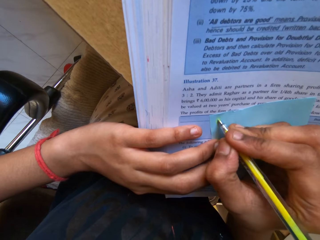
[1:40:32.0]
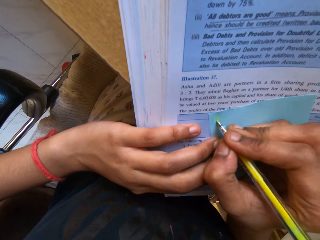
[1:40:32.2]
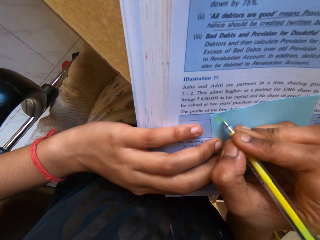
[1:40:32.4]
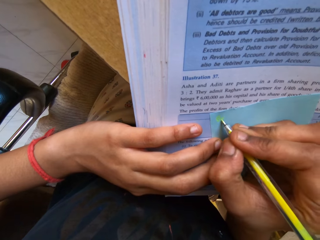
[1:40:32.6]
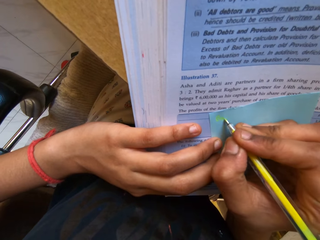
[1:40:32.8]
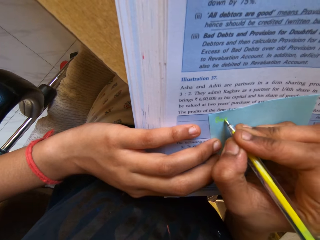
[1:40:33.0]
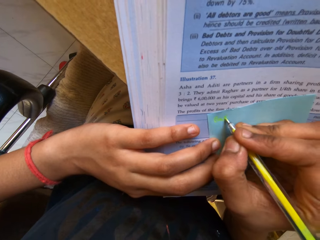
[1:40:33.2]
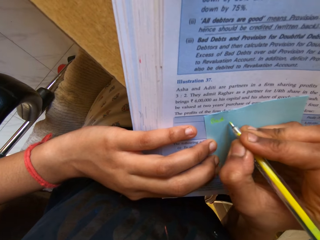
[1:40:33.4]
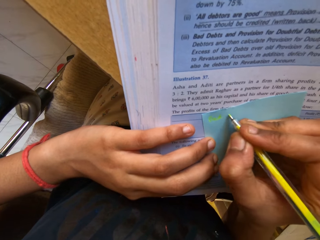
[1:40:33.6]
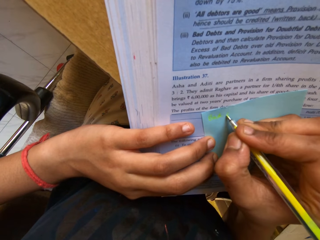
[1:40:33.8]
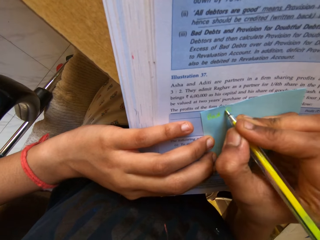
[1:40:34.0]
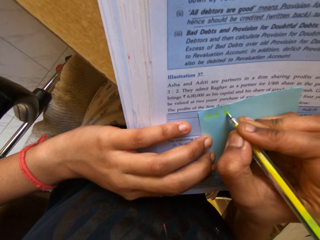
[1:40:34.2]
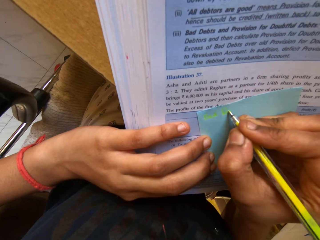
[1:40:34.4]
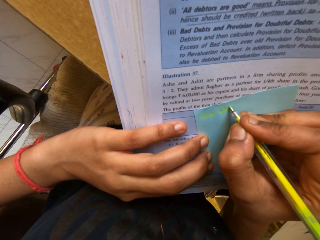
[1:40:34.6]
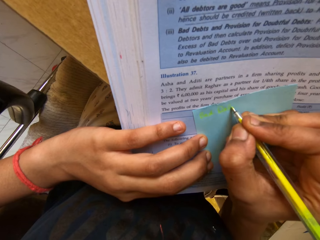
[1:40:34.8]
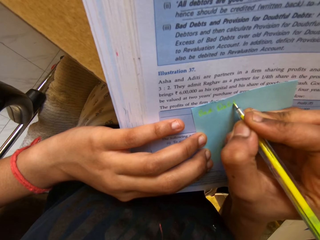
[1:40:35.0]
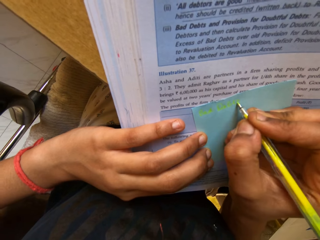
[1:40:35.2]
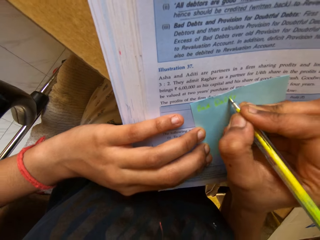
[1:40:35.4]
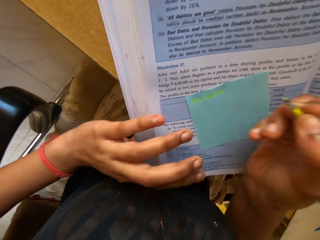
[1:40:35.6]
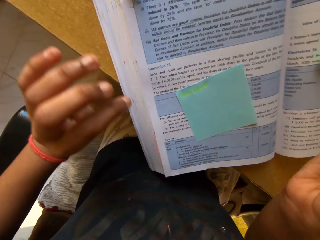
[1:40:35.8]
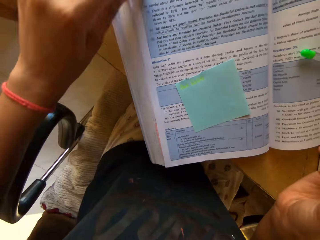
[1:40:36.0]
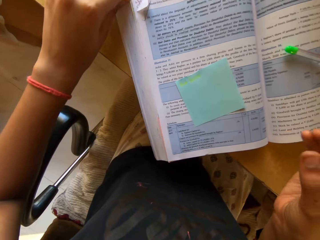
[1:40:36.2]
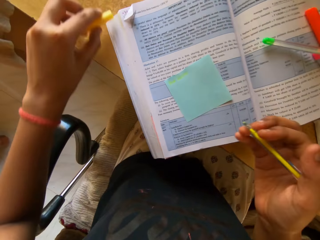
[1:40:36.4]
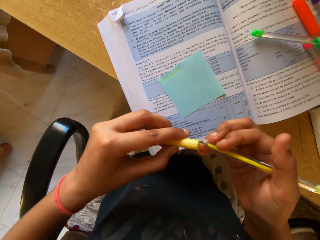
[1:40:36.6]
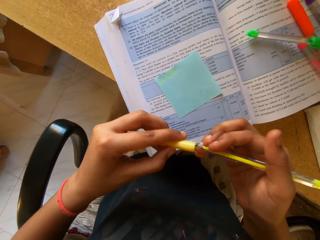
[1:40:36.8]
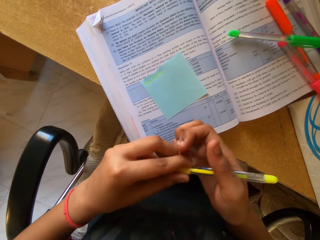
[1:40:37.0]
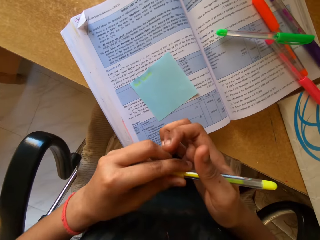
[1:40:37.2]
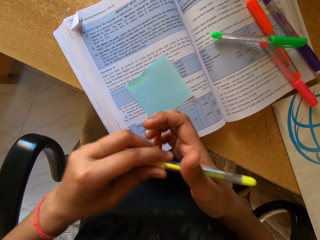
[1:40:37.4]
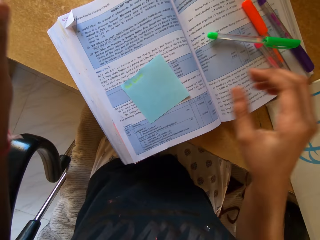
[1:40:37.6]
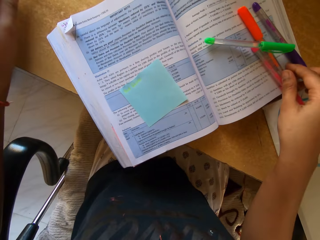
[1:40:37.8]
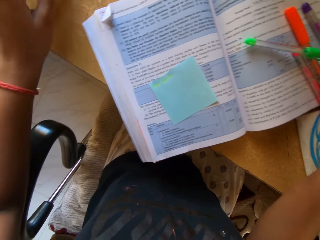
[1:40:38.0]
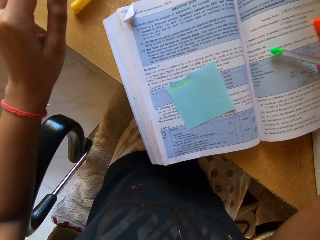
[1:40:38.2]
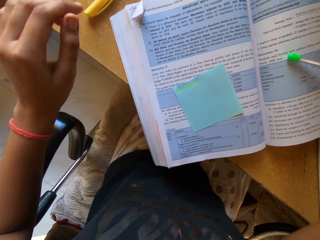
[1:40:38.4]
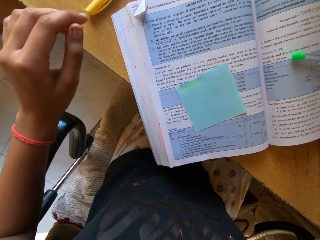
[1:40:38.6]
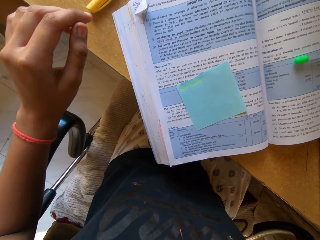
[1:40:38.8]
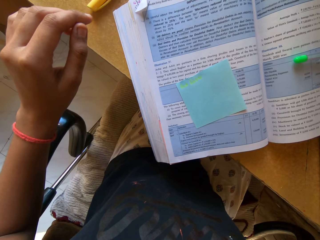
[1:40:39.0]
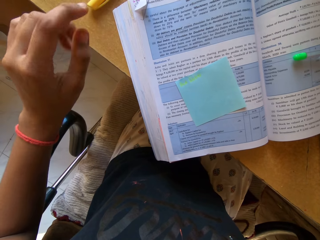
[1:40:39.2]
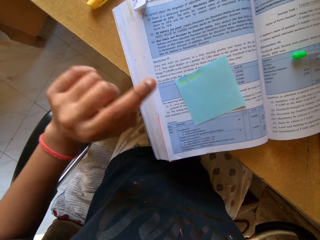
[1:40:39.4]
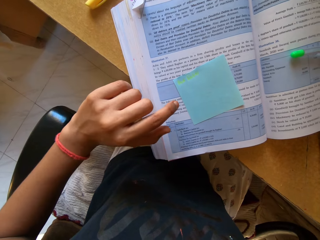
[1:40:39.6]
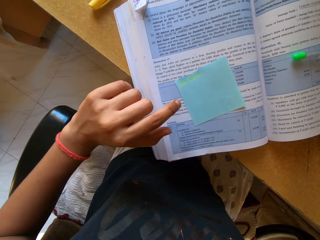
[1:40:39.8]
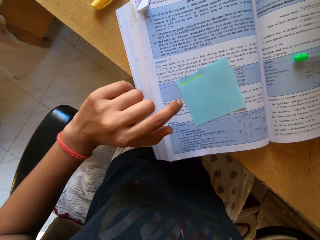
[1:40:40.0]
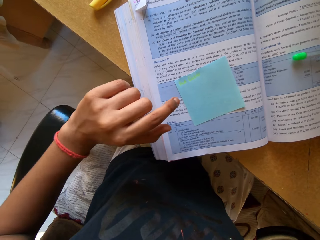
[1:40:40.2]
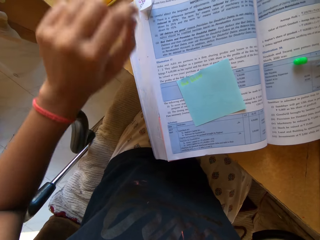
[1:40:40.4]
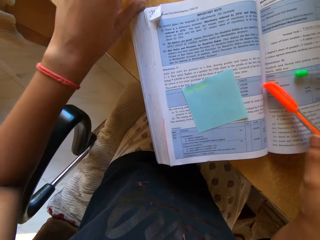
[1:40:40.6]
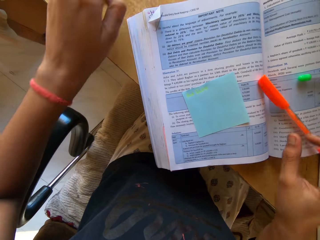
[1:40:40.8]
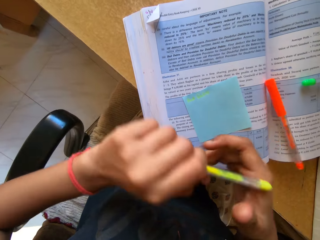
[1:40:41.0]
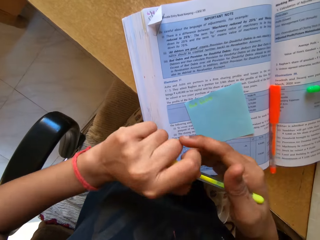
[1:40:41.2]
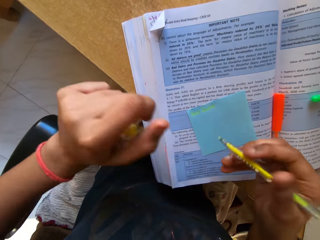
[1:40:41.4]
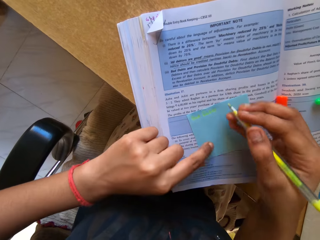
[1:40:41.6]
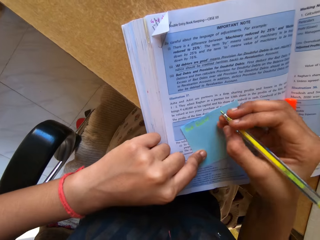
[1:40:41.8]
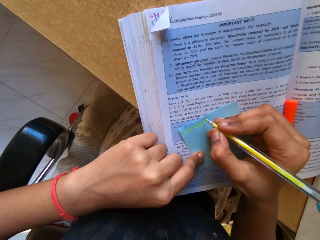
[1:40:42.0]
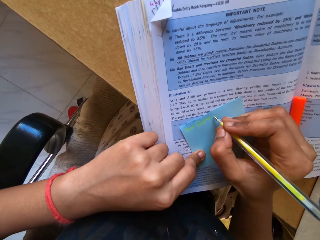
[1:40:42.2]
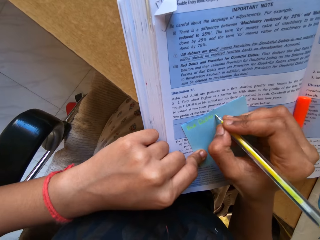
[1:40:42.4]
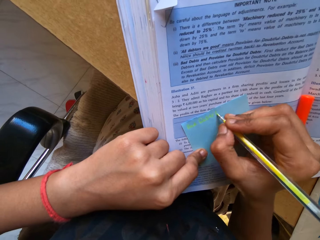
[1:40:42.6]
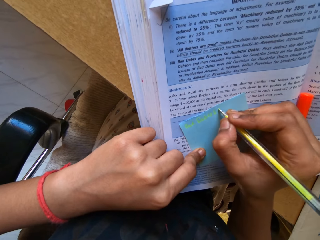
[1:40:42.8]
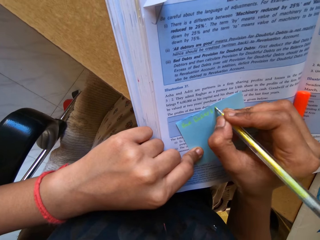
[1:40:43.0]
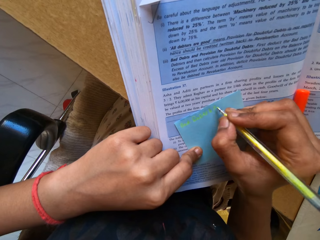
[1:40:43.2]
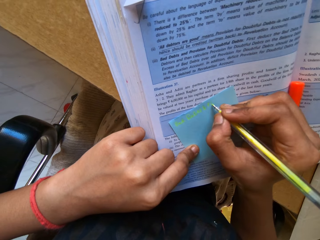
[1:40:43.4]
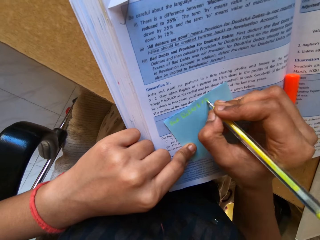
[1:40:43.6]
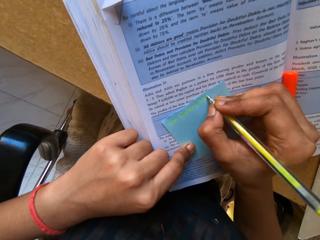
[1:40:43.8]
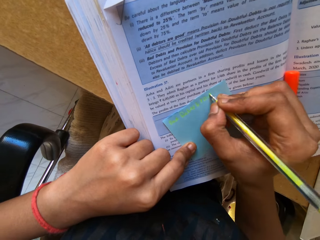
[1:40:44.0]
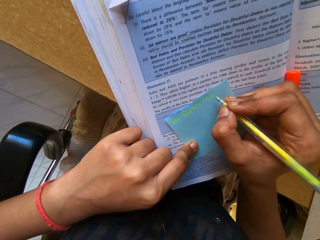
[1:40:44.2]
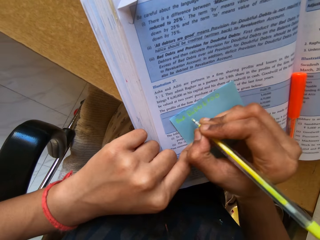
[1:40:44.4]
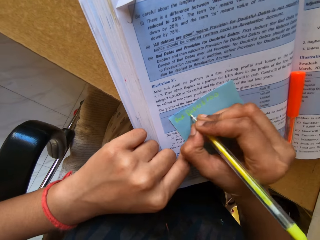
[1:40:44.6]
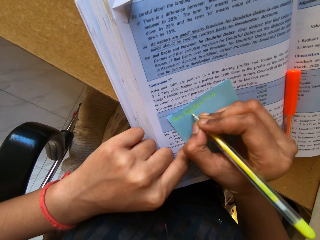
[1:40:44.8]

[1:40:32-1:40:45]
The camera wearer picks up a pen. They write on a paper. They pick the pen cap from the table and put the pen cap on the pen. They put the pen on the table. They pick a pen from the book. They point a finger at the note pad. They put the pen on the book. They pick a pen from the table. They remove the pen cap from the pen. They write on the note pad.

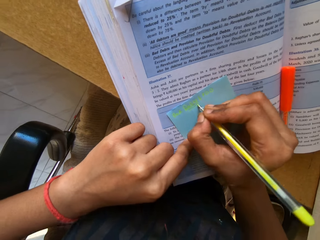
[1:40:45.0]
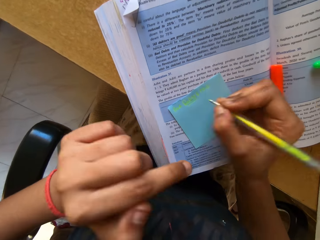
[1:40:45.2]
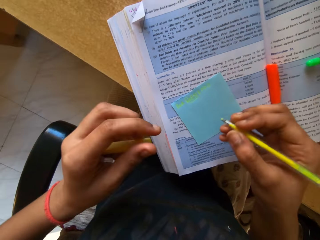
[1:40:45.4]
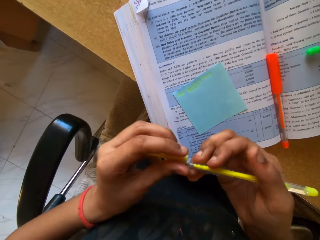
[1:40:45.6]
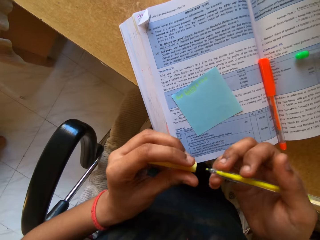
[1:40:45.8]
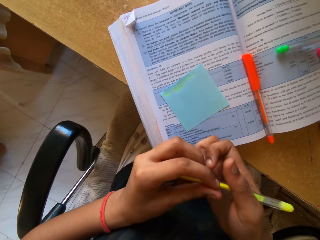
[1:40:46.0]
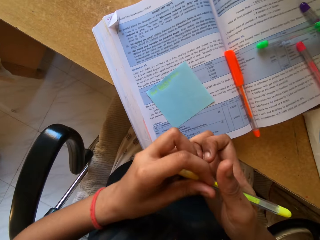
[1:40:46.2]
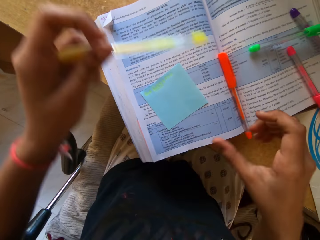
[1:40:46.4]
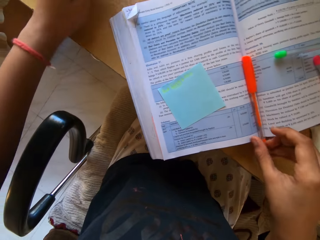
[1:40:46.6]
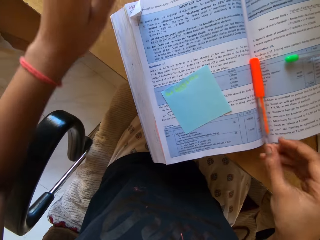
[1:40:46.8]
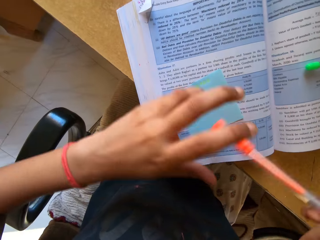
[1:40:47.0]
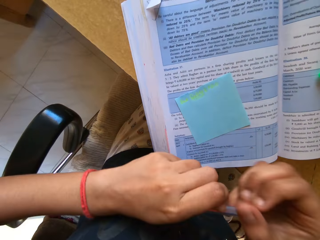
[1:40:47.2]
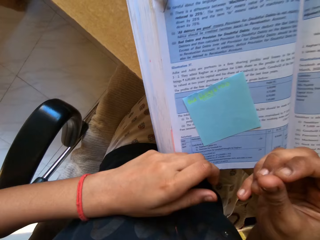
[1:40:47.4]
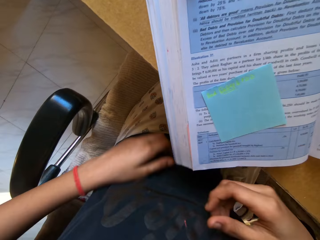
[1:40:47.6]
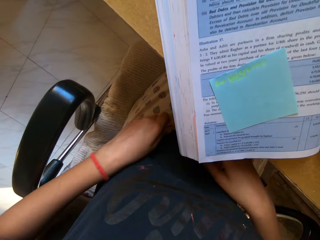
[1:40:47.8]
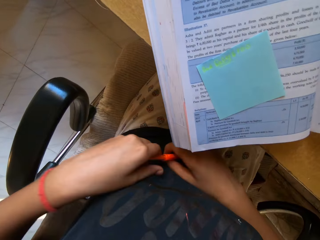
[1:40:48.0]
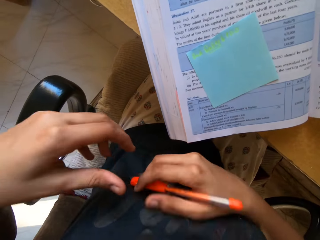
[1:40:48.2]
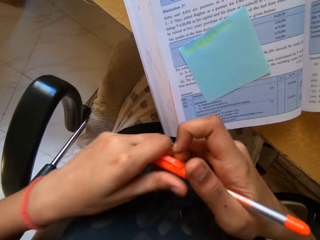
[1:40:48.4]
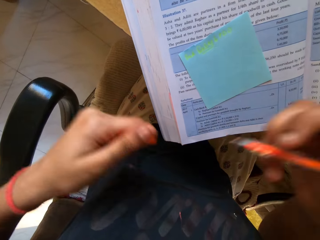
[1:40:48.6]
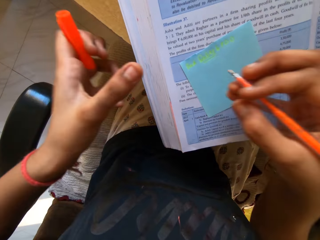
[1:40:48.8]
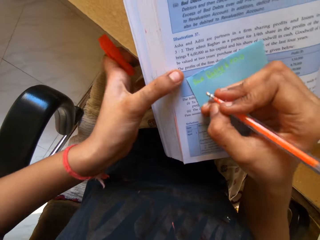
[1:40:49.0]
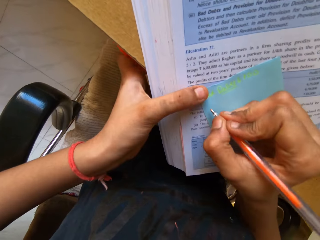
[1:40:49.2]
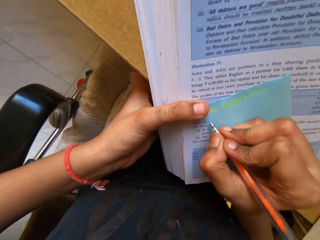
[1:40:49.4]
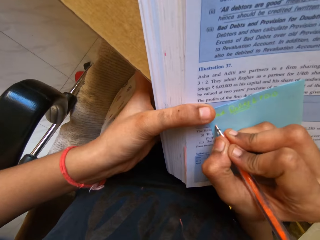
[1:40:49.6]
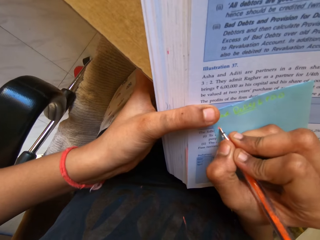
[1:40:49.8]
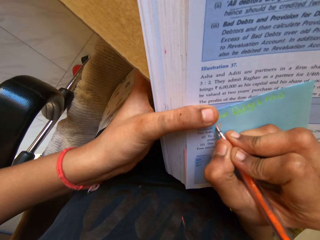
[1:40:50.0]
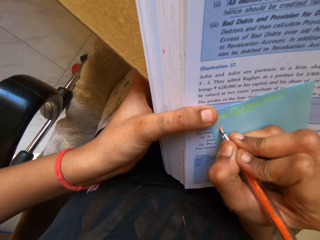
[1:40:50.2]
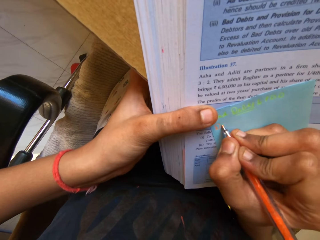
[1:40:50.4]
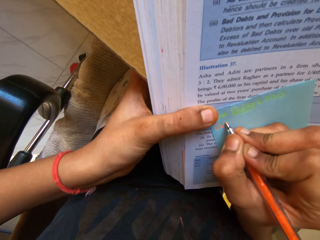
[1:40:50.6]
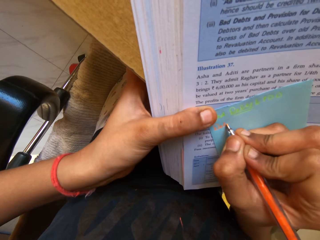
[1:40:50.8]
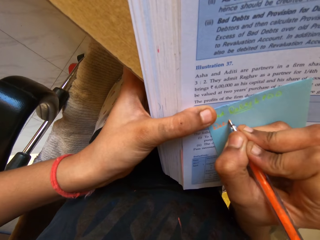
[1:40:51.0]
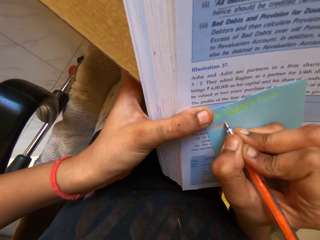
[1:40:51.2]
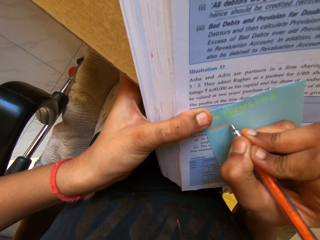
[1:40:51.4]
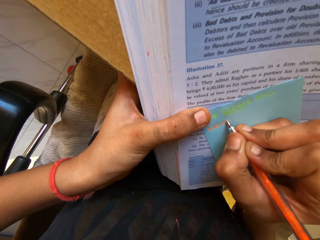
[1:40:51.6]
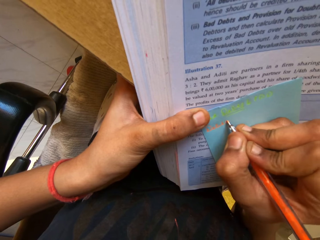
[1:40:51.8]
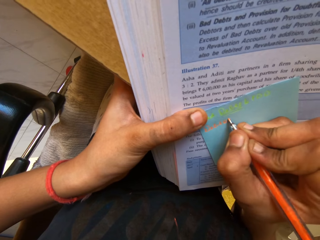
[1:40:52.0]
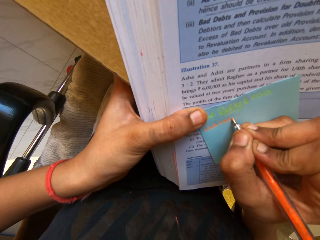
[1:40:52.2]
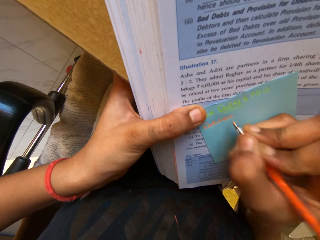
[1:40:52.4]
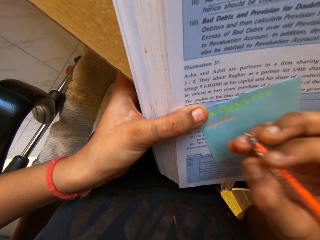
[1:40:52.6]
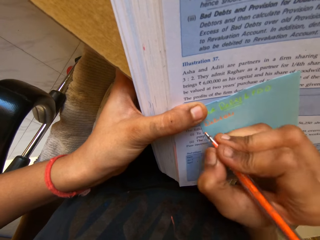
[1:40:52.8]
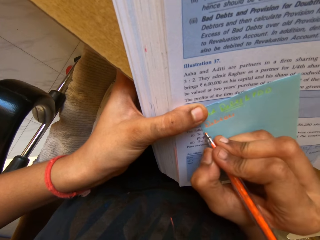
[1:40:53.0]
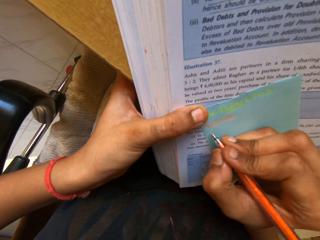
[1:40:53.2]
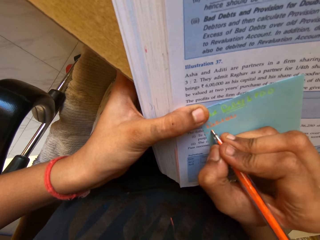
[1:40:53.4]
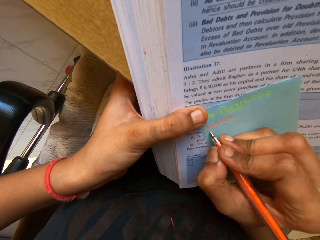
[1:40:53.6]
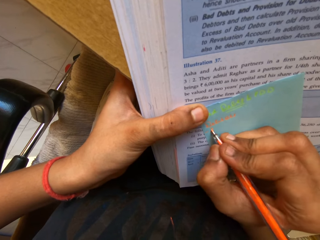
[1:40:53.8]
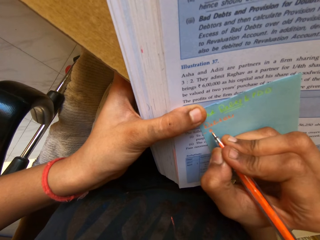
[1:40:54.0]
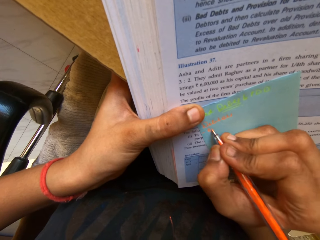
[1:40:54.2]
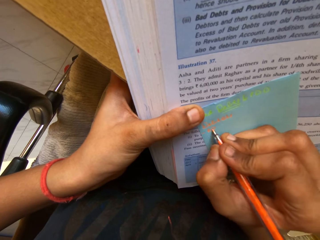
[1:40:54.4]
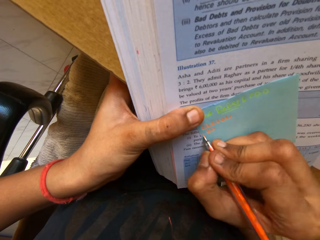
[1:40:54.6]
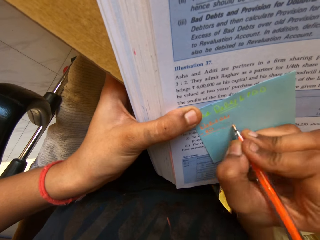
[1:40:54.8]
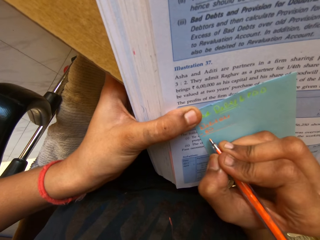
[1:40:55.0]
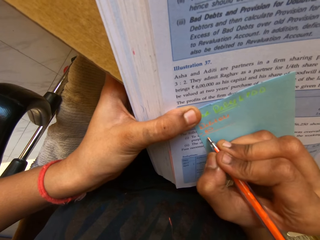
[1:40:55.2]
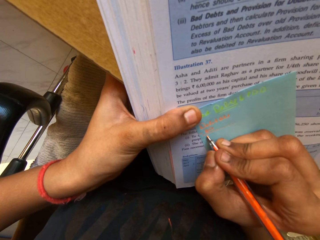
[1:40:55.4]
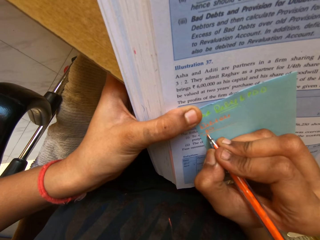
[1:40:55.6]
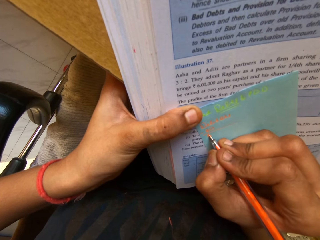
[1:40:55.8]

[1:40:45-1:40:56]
The camera wearer puts the pen cap on the pen. They pick a pen from the book. They put a pen on the table. They drop a pen on the lap. They pick the pen from the lap. They remove the pen cap from the pen. They write on the note pad. They hold the book. They hold the note pad.
